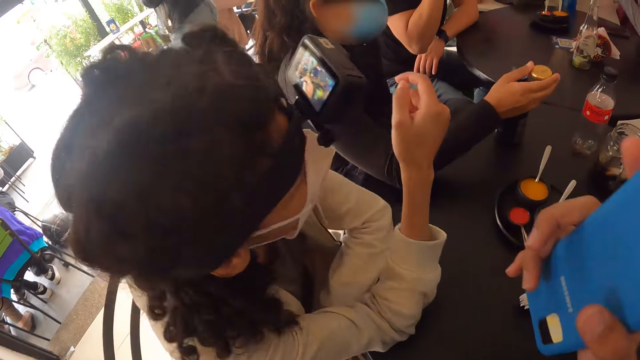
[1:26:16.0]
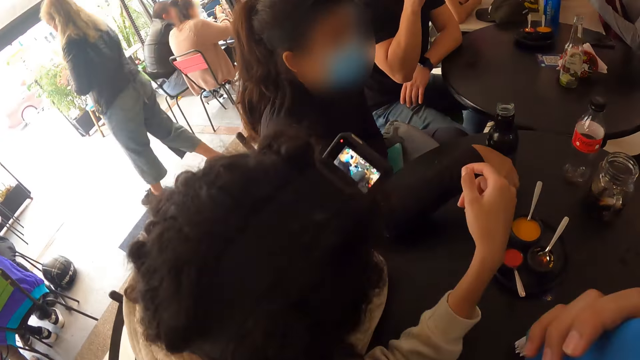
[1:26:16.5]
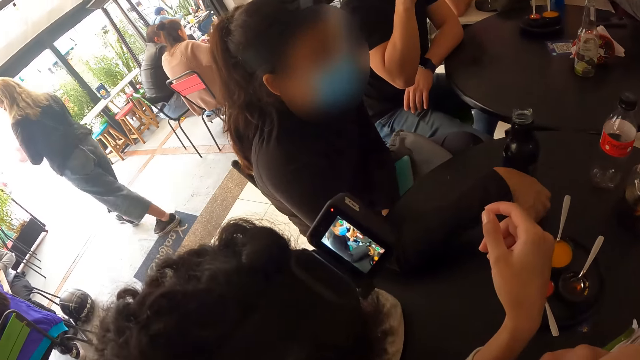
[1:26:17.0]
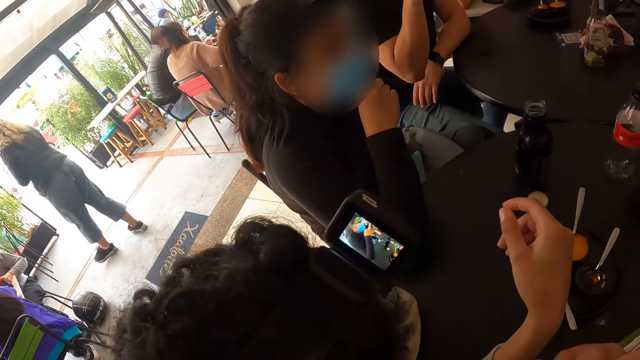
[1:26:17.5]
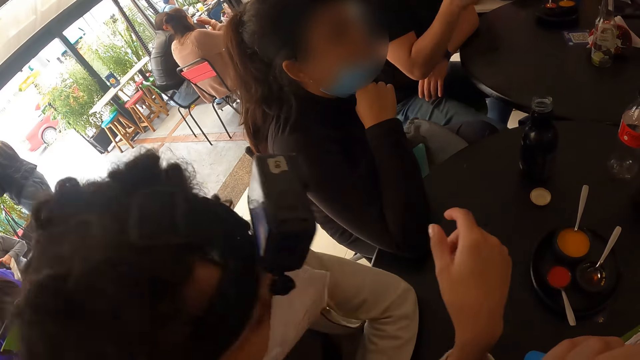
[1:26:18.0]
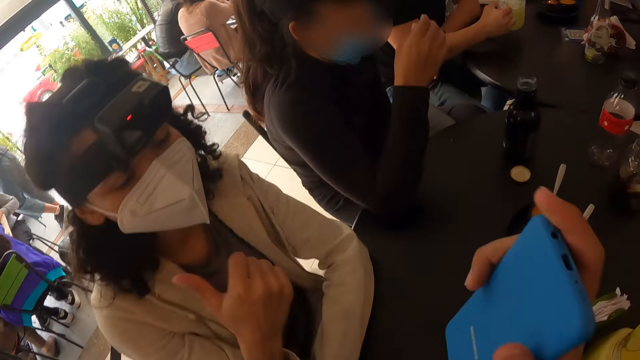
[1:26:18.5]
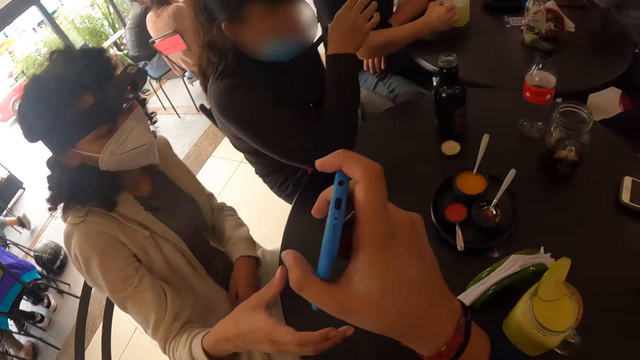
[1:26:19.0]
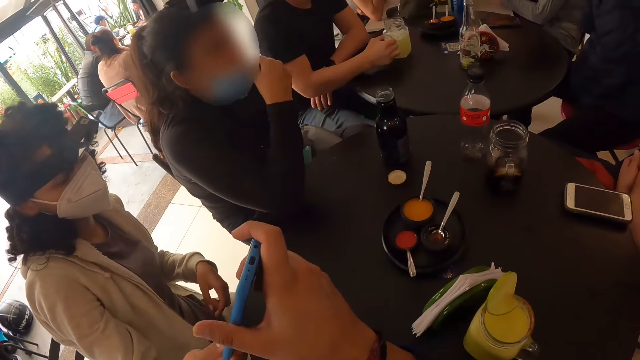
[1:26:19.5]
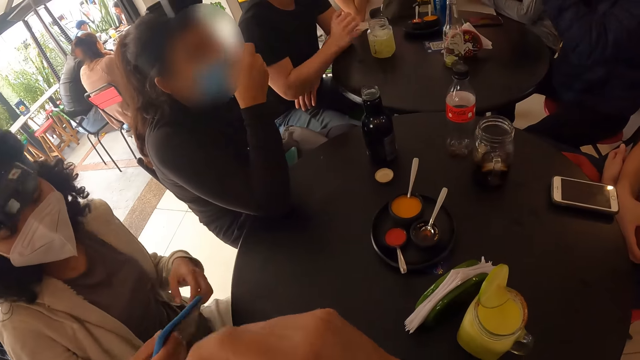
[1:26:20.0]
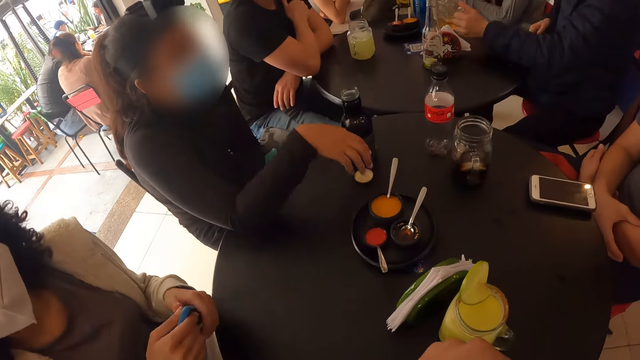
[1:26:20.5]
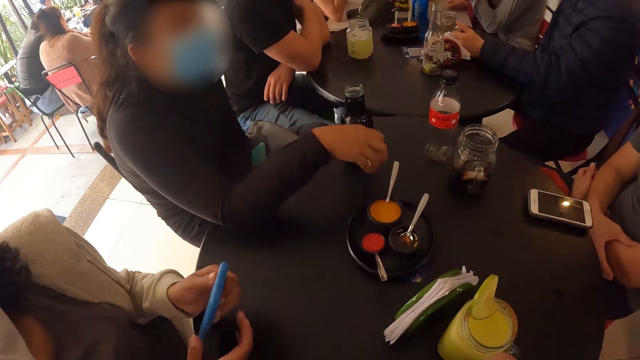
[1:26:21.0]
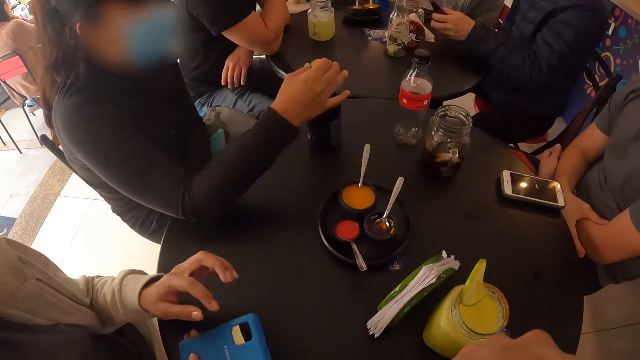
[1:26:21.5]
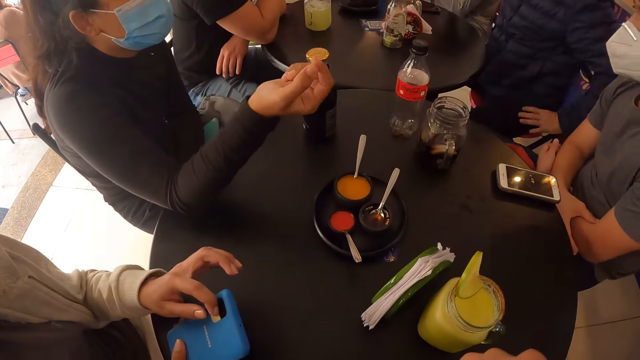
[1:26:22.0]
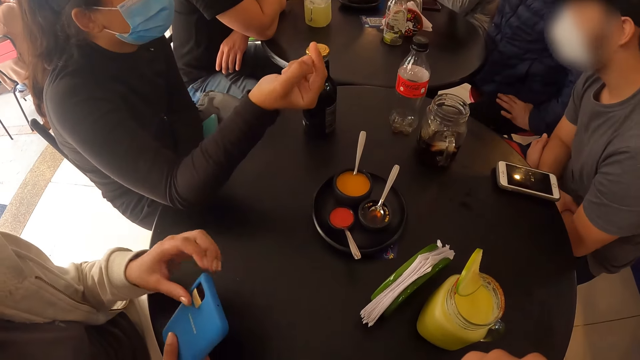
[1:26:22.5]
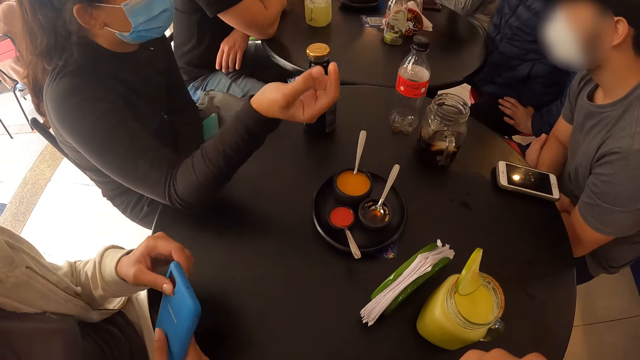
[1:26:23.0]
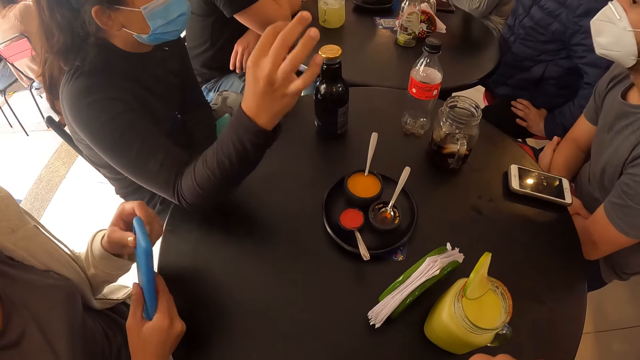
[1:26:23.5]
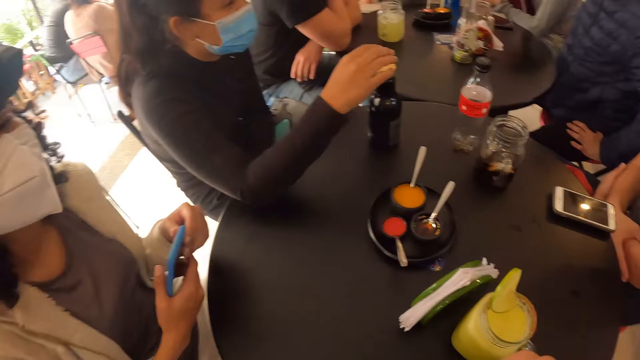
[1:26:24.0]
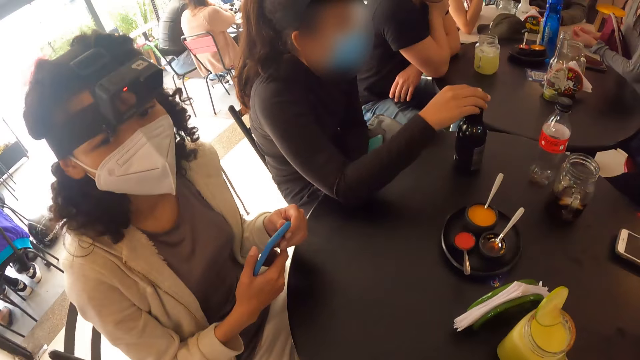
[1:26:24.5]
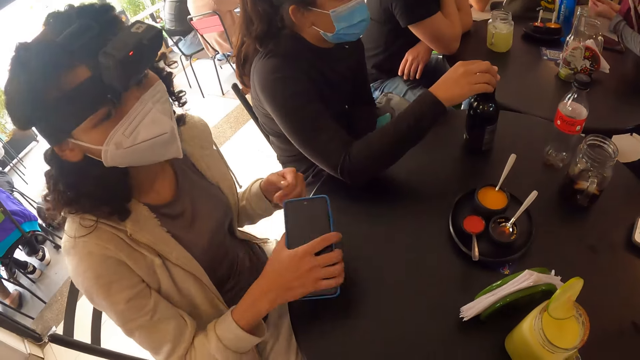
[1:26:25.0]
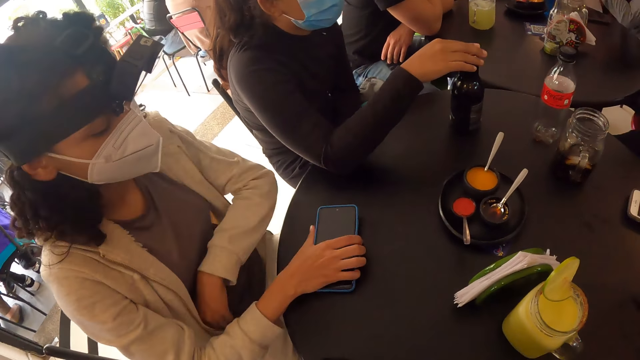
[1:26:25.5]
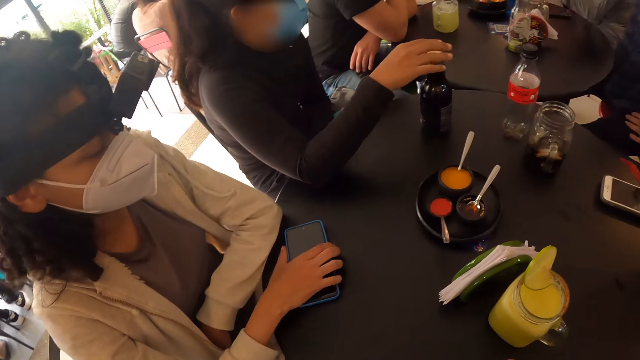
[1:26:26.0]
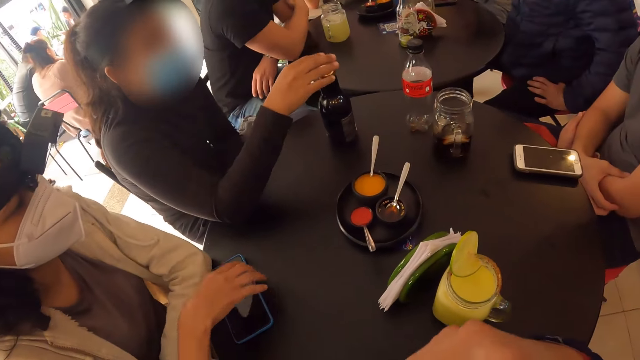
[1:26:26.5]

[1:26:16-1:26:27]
A woman moves a hand. Another woman drops the cover of the black bottle on the table with her right hand. The other woman touches her face with her right hand. The first woman removes hands from the table. A man drops the cup of juice on the table with his right hand. The first woman receives a phone from the camera wearer with her right hand. The man touches his arm. The first woman passes the phone from her right hand to her left hand. The other woman picks up the cover of the black bottle from the table with her right hand. The first woman holds the phone. Another man puts a drink on the table. The other woman covers the black bottle on the table with the cover in her right hand. The first woman touches the phone. The other man holds the waist. The other woman moves a hand and touches the bottle. The first woman drops the phone on the table with her right hand.

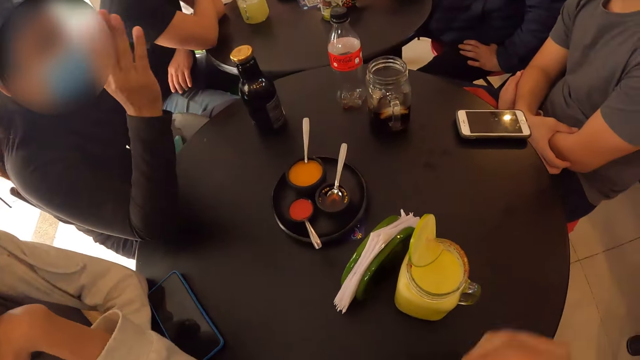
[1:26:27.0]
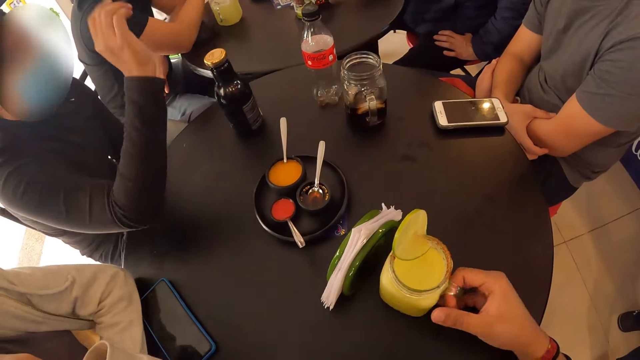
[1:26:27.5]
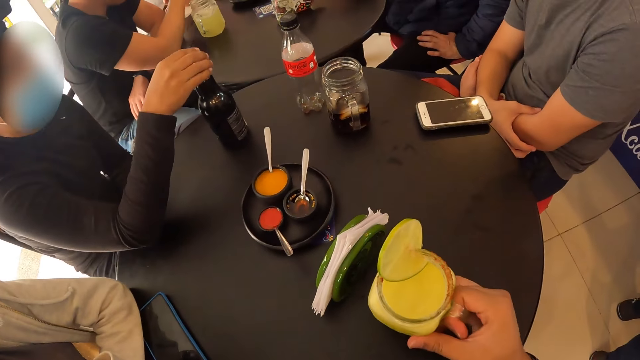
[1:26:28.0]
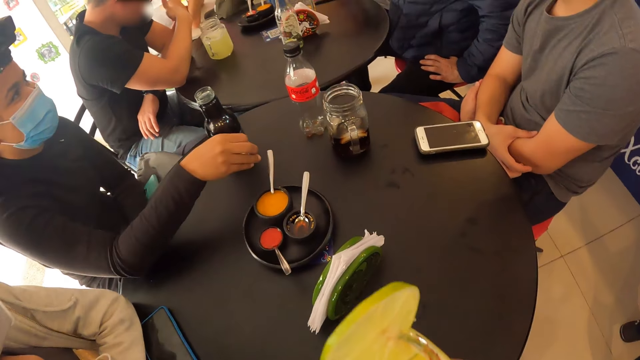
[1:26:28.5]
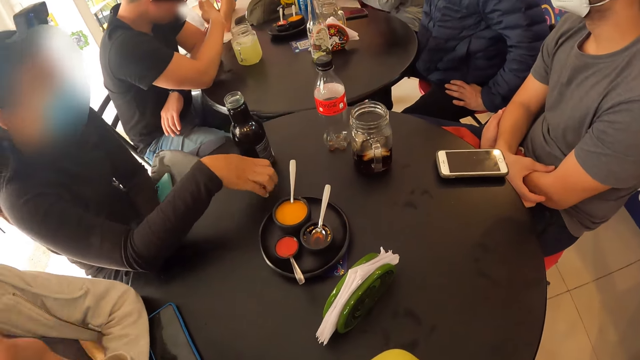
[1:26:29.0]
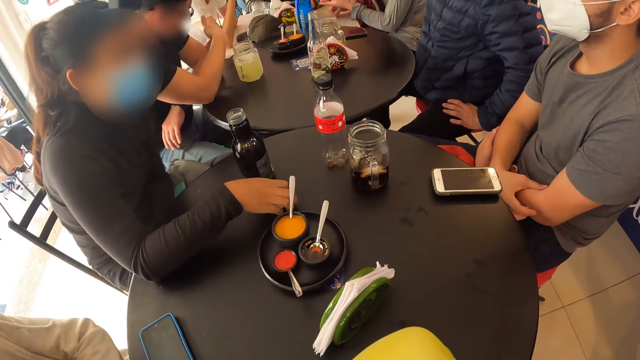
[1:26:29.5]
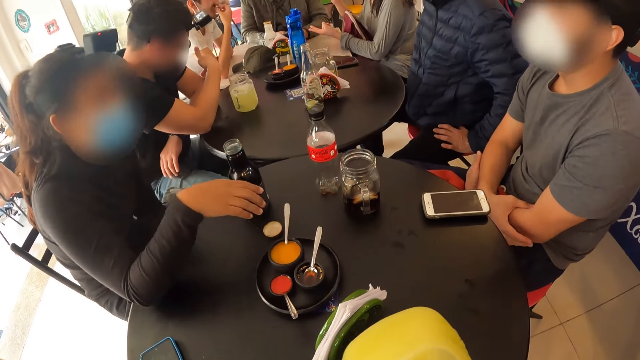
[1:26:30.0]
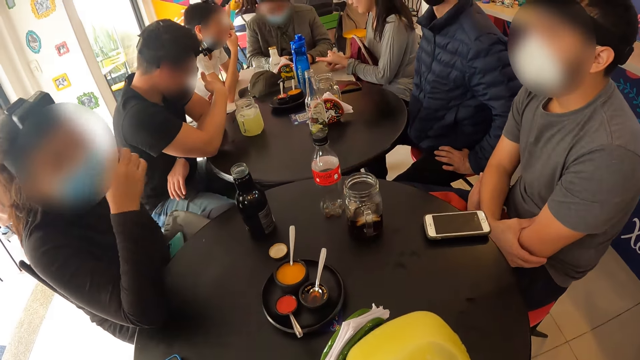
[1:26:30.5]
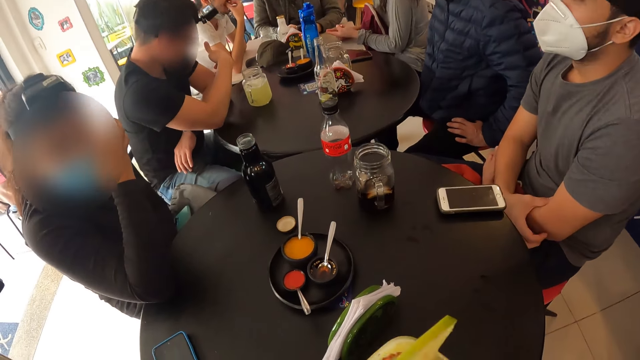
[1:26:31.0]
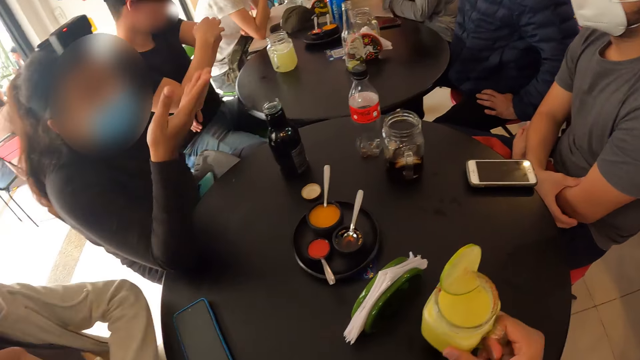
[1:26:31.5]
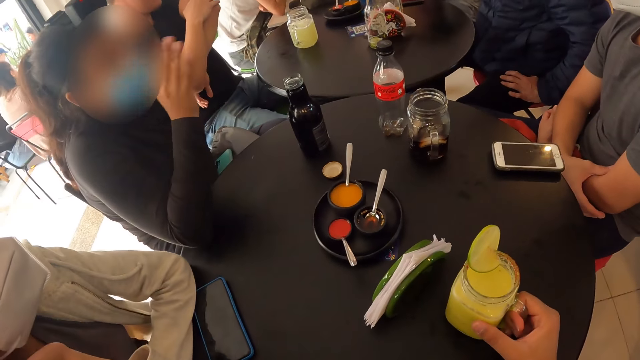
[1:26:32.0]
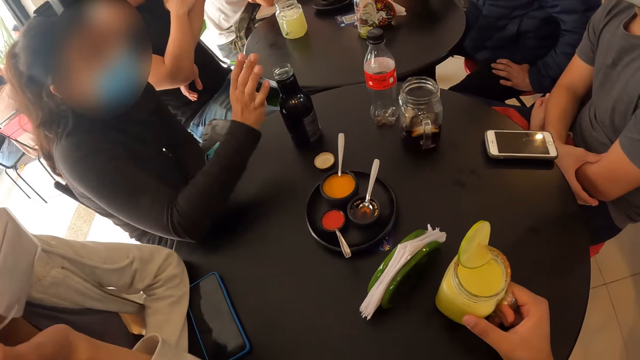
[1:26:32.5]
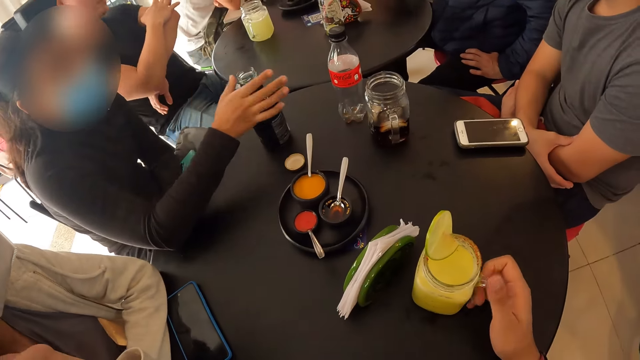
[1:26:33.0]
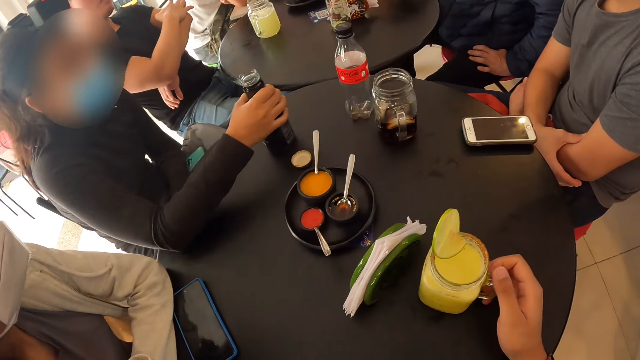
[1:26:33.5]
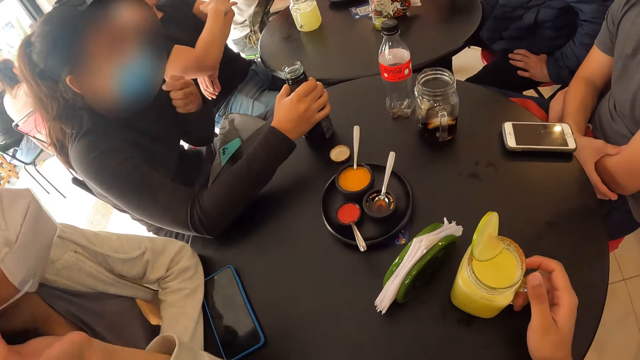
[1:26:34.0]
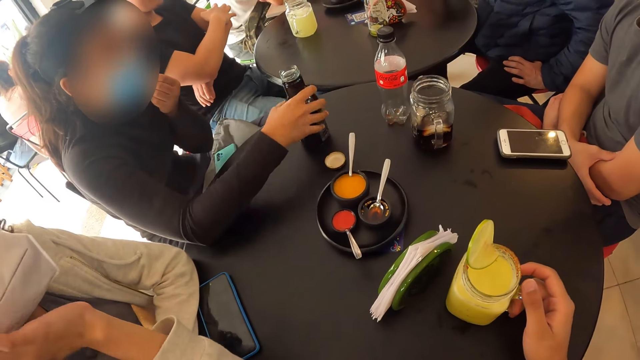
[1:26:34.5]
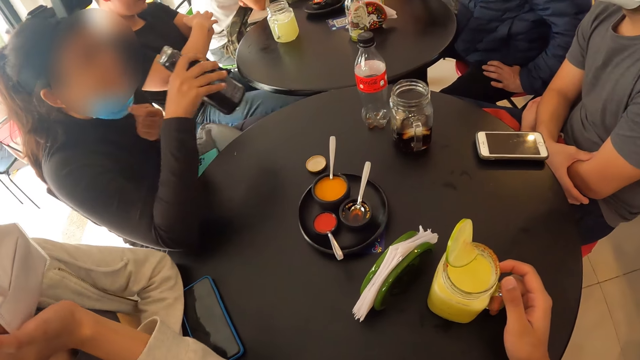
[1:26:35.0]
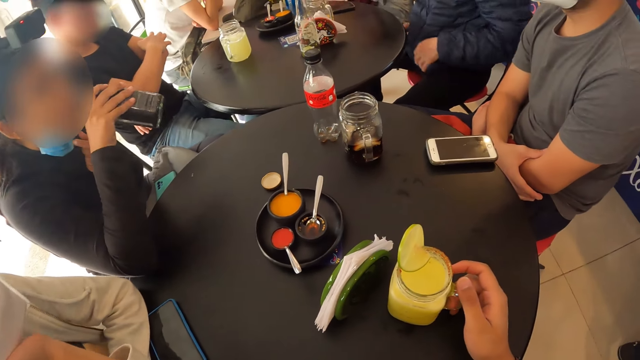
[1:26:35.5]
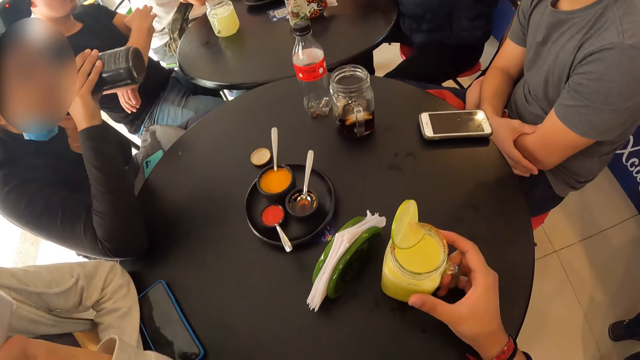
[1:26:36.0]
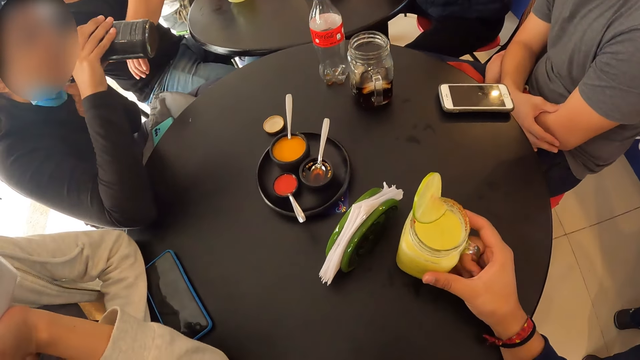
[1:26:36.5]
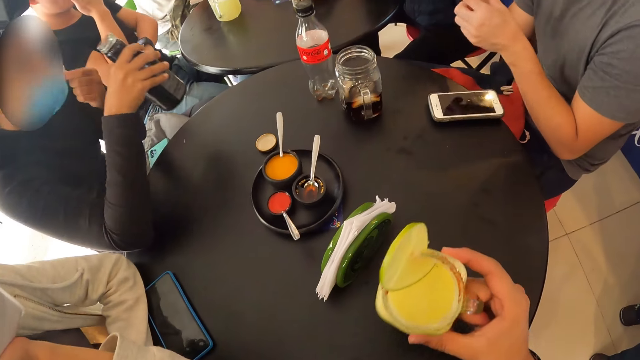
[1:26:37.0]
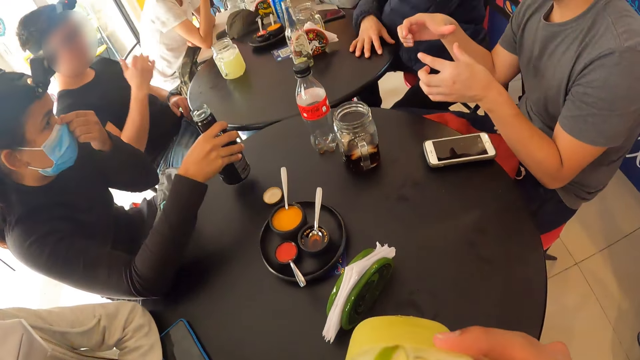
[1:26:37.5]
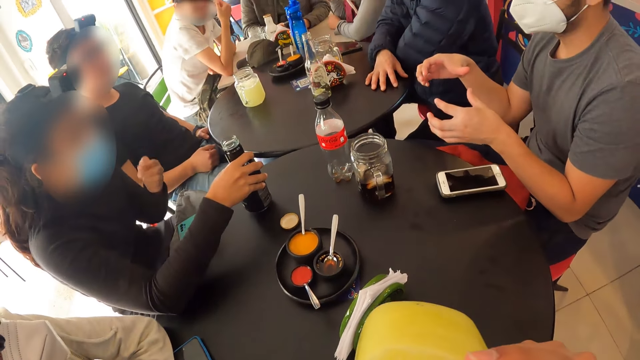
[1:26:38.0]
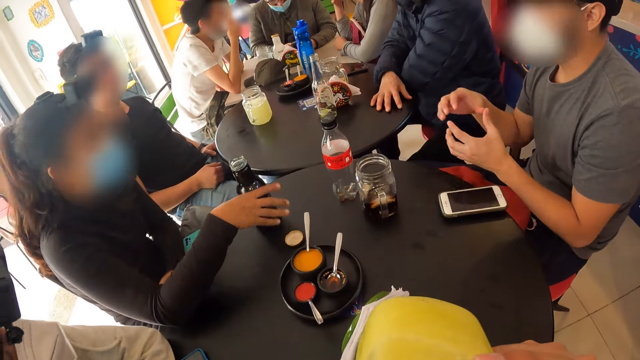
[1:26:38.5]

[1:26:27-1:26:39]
A woman moves a hand away. Another woman moves a hand. The camera wearer picks up a cup of juice from the table with his right hand. The other woman opens the cover on the black bottle on the table with her right hand. The other woman drops the cover of the black bottle on the table with her right hand. The camera wearer drinks from the cup of juice in his right hand. A man scratches his arm. The other woman touches the face. The man lifts his arm from the table. The other woman sways a hand. The camera wearer drops the cup of juice on the table with his right hand. The other woman holds the bottle. The other woman touches the face. The other woman picks up the black bottle from the table with her right hand. The other woman pulls the mask down. The other woman drinks from the black bottle in her right hand. Another man lifts a hand. The camera wearer picks up the cup of juice from the table with his right hand. The first man moves hands apart. A third man lifts hands. The other woman drops the black bottle on the table with her right hand. The camera wearer drinks from the cup of juice in his right hand. The other woman repositions her mask. The second man rests a hand on the table.
